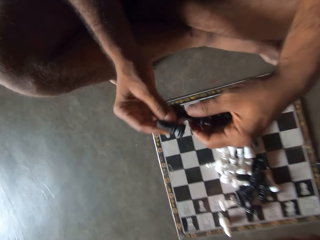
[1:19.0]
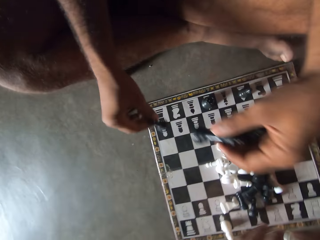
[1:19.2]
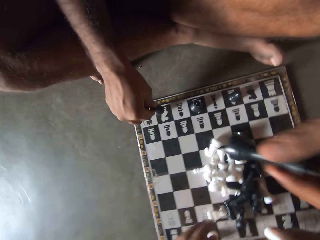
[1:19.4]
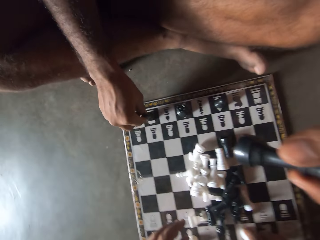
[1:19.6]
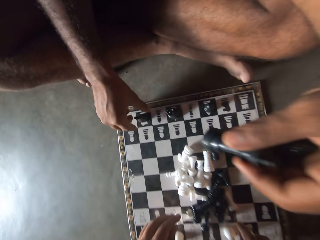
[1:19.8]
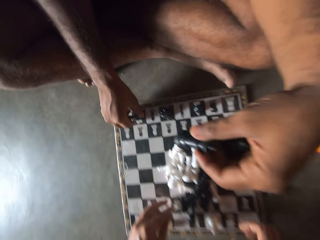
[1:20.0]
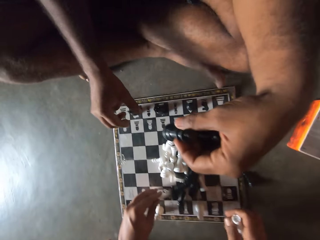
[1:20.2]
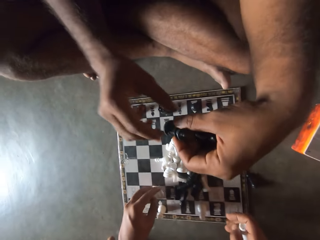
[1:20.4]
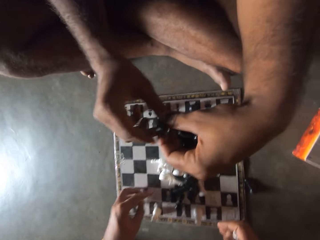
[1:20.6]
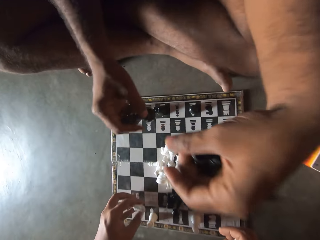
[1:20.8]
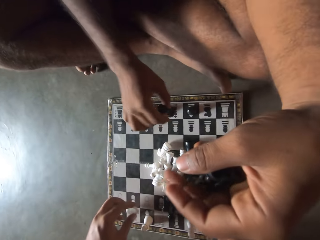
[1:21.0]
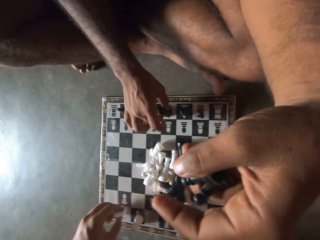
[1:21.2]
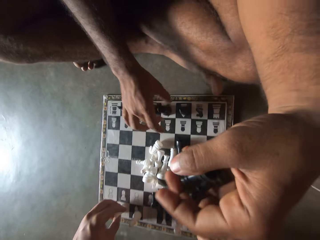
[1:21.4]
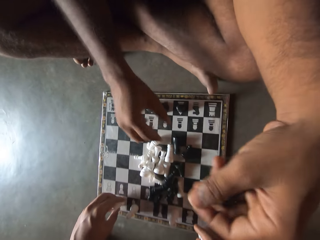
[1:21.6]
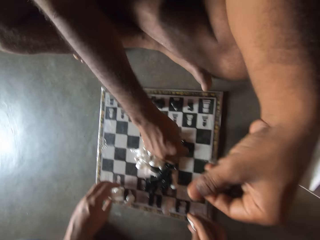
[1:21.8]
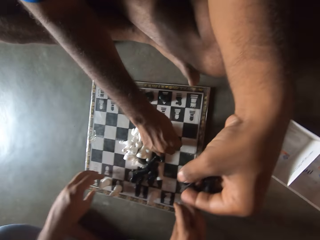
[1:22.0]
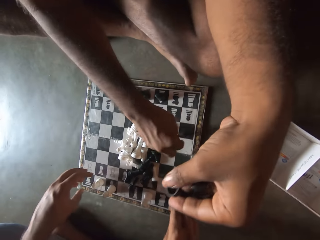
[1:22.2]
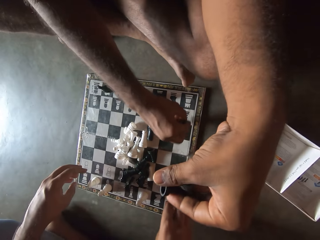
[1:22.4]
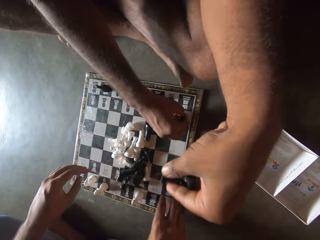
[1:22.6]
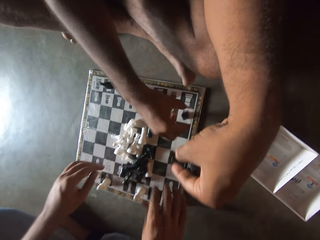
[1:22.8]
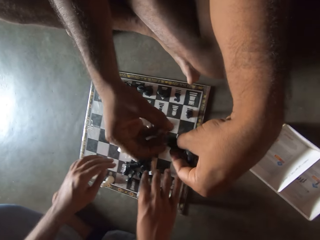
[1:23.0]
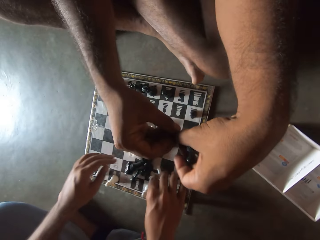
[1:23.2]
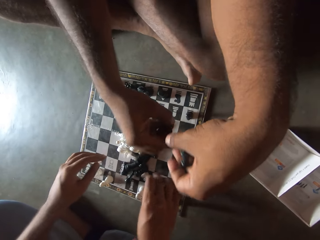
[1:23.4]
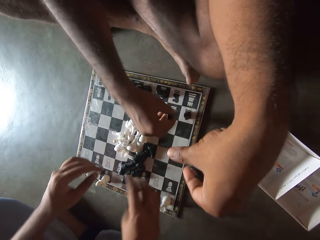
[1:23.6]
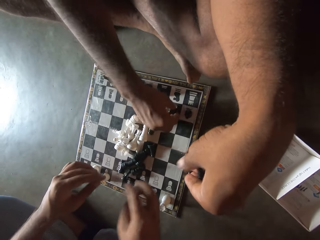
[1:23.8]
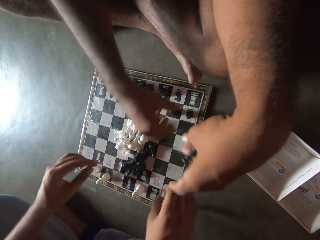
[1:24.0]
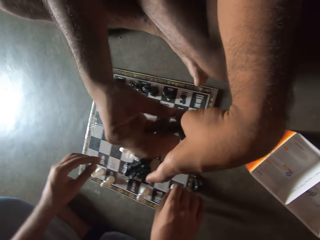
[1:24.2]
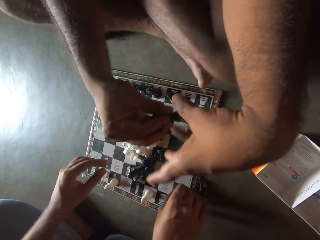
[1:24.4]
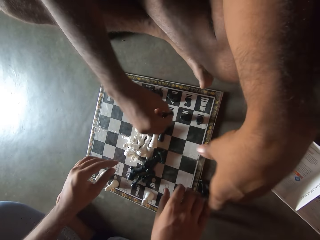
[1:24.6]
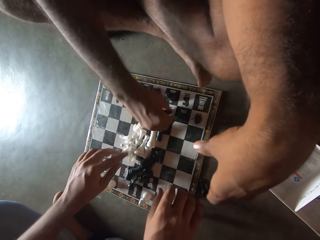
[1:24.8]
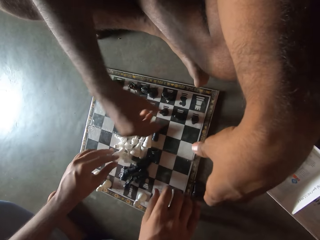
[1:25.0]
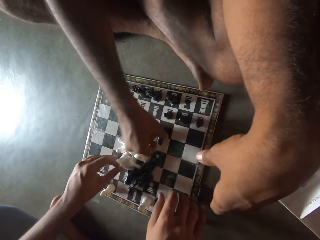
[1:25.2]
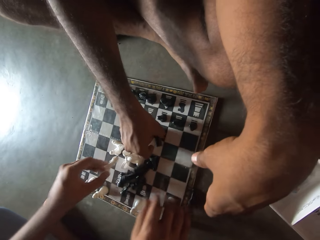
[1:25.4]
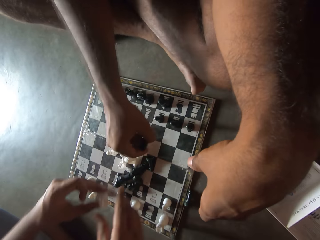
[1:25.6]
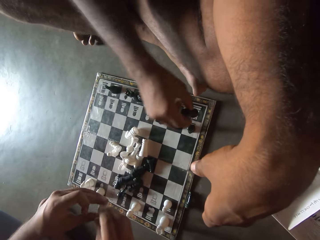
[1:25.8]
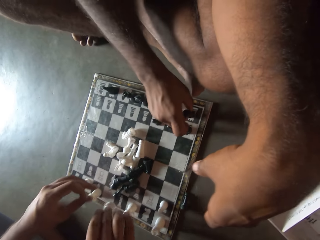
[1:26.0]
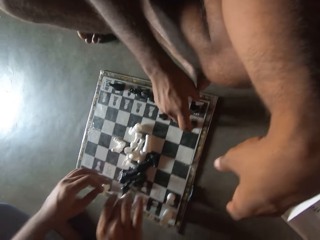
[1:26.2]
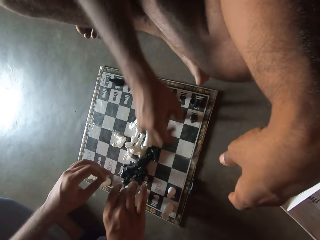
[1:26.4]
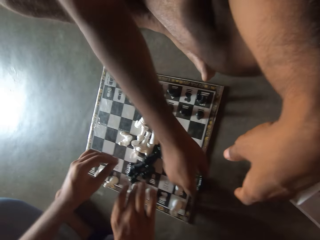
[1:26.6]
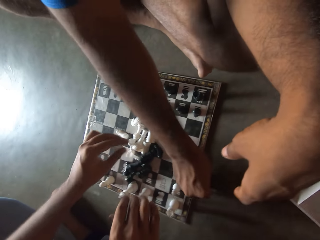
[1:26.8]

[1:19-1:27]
A man helps another man arrange the chess board.

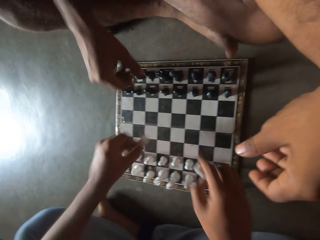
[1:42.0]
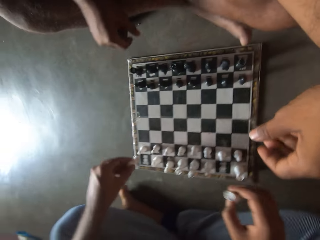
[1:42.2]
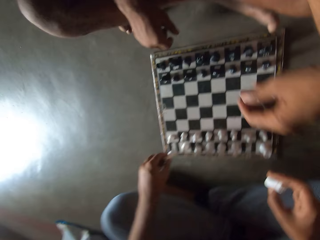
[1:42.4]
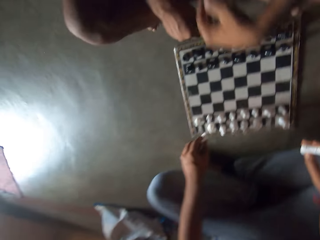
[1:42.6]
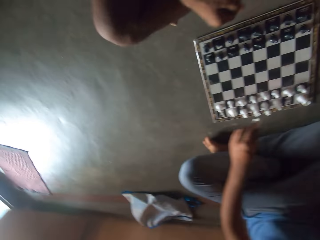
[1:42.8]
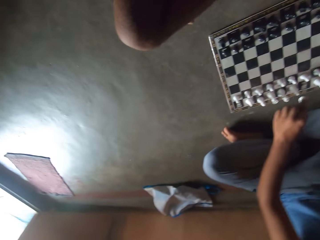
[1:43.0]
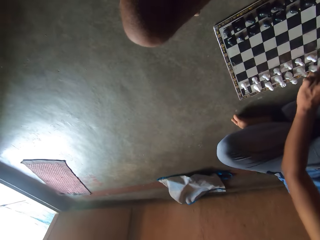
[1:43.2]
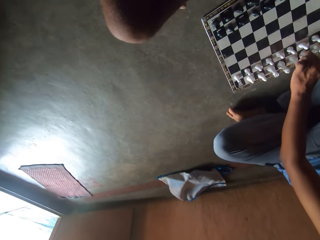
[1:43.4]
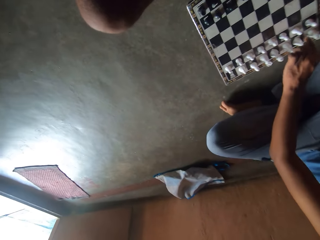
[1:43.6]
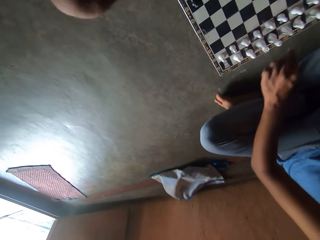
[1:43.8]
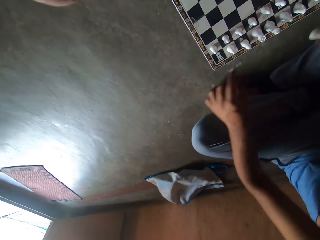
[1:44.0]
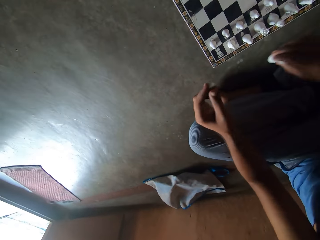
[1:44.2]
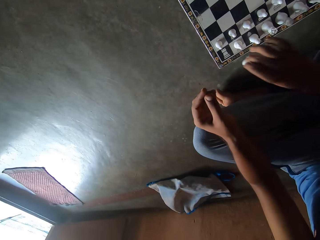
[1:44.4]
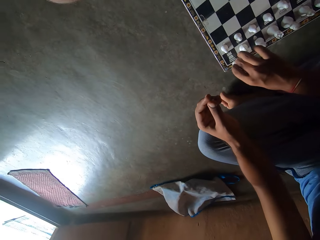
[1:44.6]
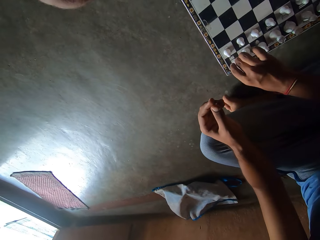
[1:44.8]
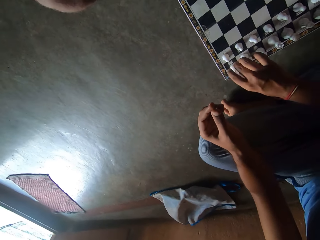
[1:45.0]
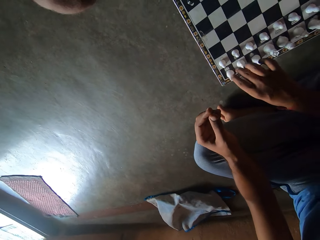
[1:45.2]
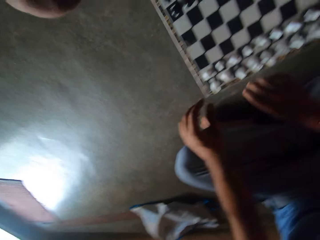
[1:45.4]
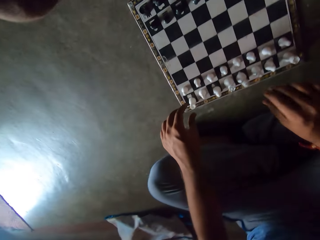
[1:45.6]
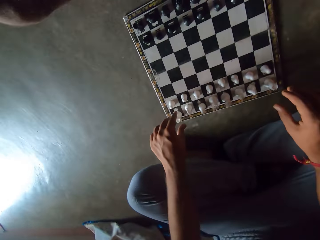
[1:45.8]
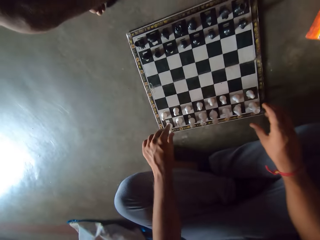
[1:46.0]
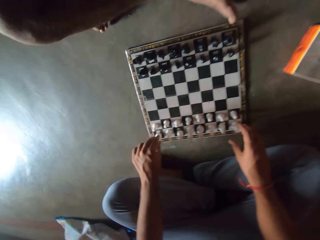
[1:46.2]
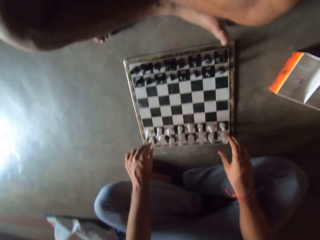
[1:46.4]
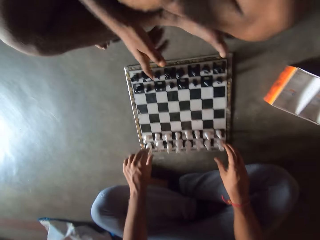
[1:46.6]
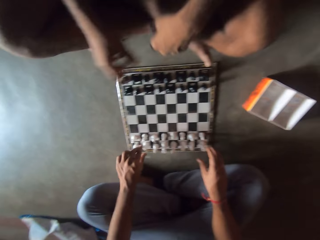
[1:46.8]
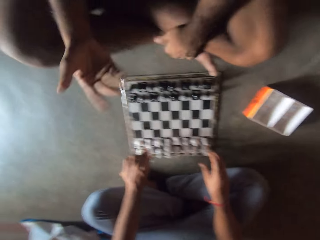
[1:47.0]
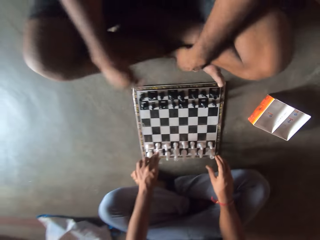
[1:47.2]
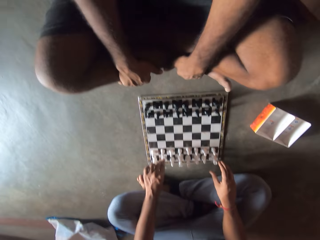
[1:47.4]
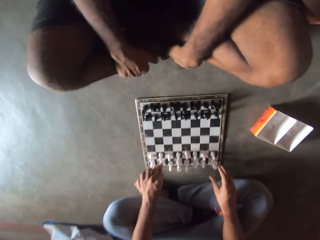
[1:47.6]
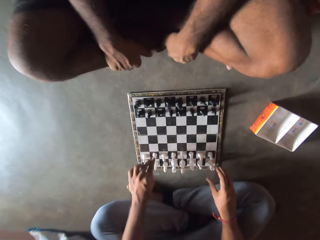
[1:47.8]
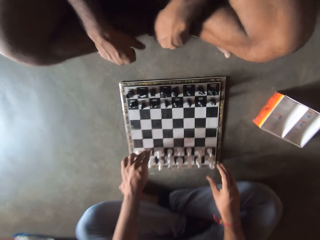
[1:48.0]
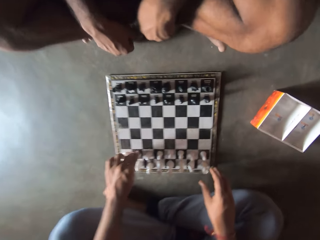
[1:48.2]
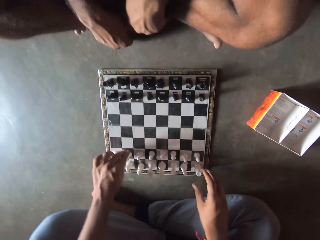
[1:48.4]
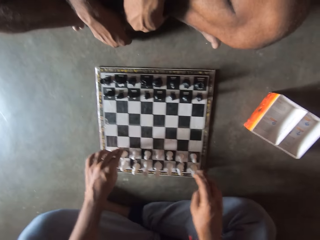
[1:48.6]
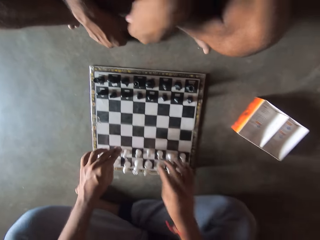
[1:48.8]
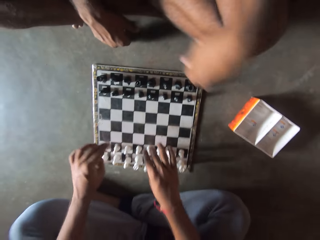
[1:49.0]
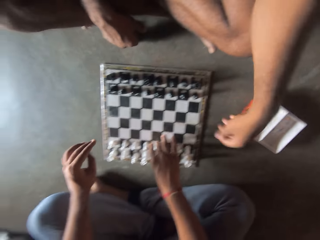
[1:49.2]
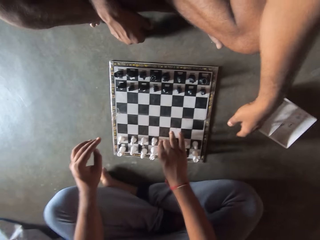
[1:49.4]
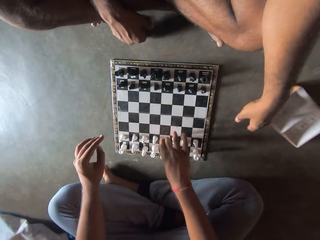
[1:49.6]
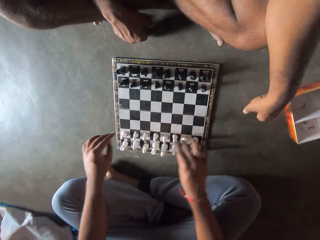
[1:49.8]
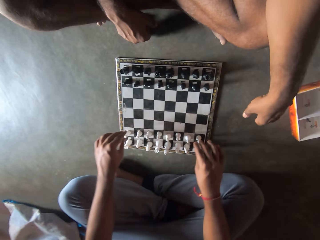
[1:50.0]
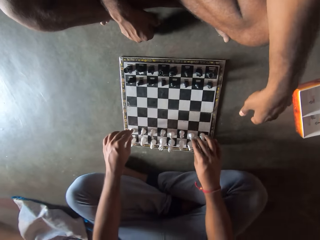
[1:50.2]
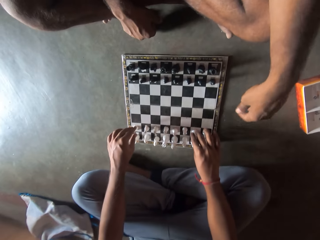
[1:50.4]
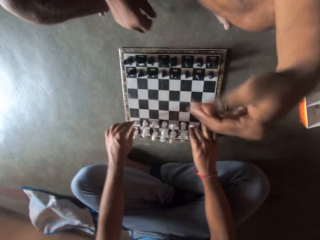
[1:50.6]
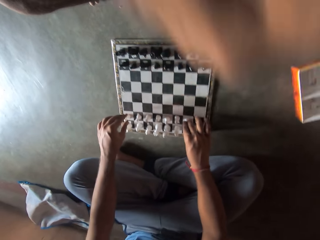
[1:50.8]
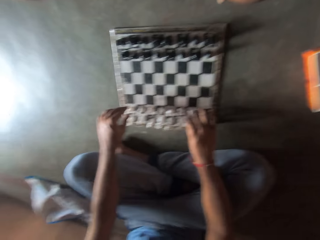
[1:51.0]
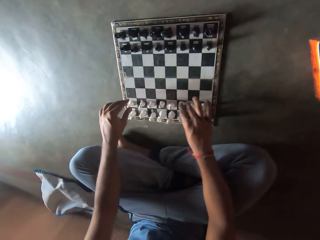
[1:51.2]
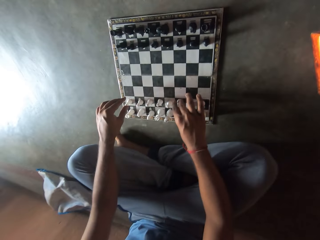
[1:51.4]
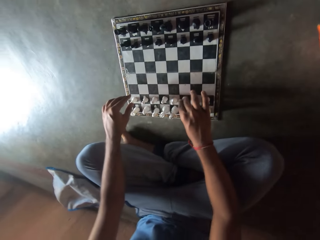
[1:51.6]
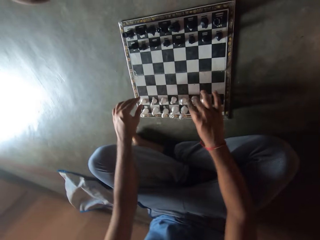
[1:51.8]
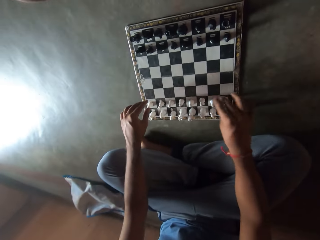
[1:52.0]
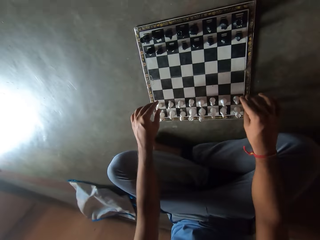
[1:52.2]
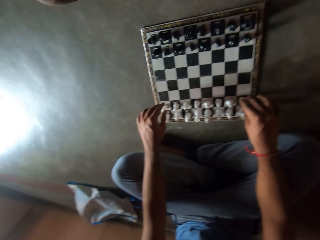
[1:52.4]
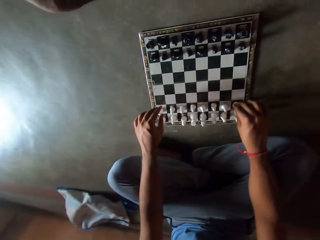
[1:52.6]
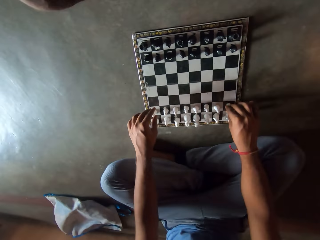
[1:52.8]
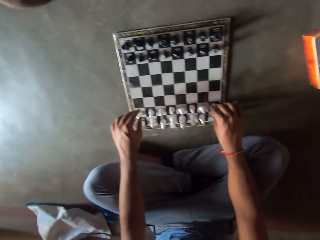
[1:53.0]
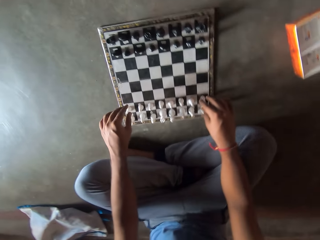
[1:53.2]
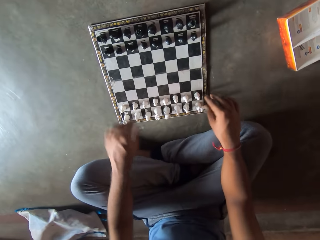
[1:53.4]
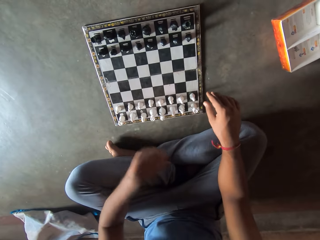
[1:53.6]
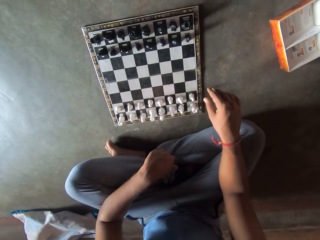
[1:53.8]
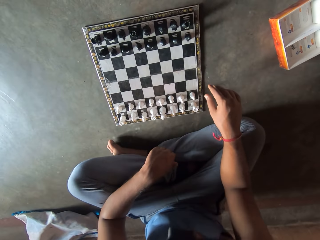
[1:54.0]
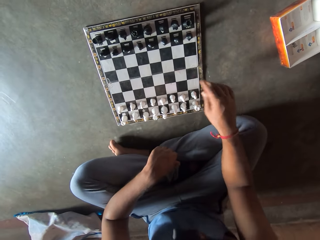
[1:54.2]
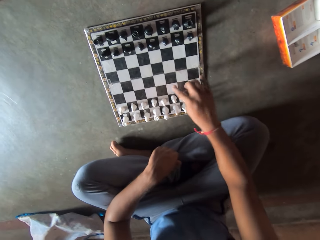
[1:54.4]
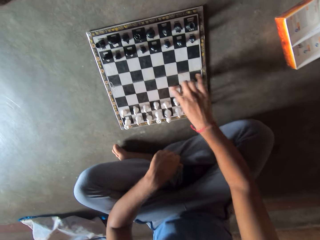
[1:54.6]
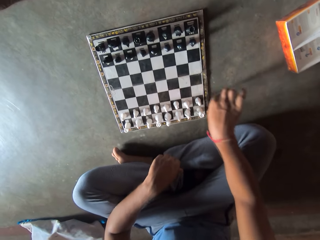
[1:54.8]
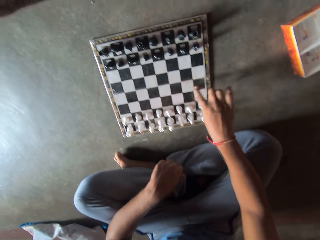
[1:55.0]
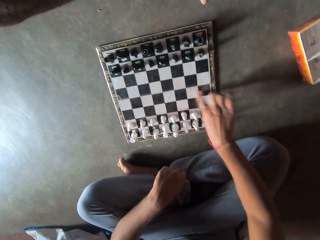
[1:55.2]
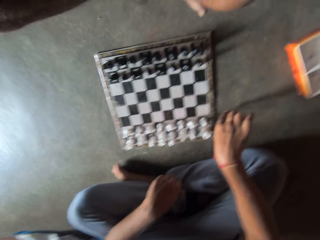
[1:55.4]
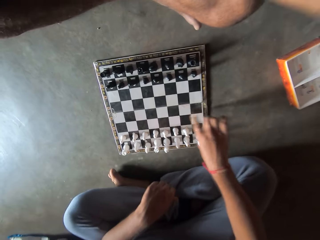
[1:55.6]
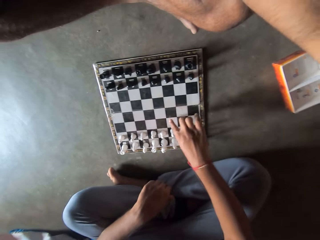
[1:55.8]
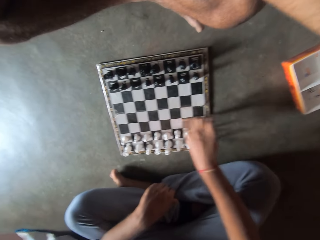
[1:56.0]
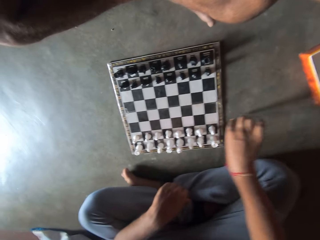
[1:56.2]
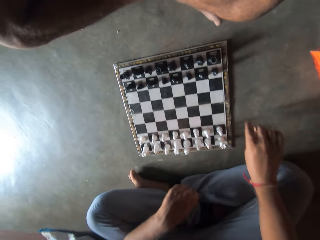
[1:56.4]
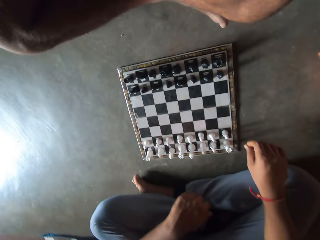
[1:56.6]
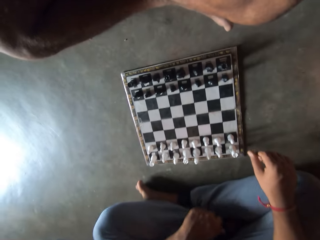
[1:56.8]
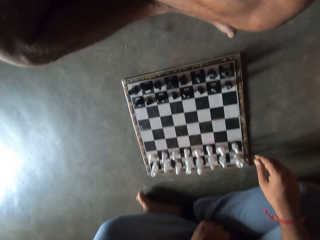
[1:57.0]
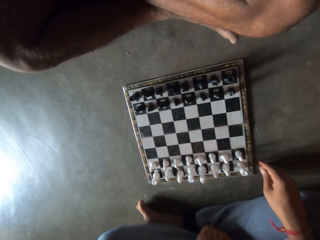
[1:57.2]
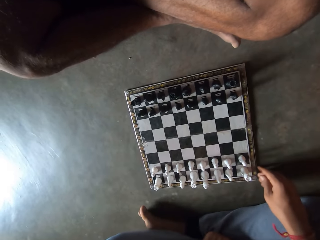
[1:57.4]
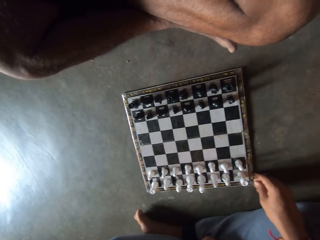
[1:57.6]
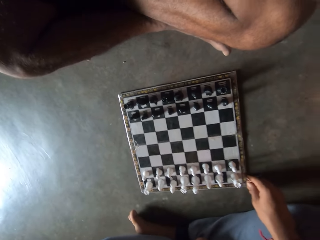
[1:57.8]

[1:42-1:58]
The camera wearer films a man and another man. The other man arranges the chess board. The first man moves the container on the floor. The other man arranges the chess game. The other man removes dirt from the chess board. The camera wearer stares at the chess board.
